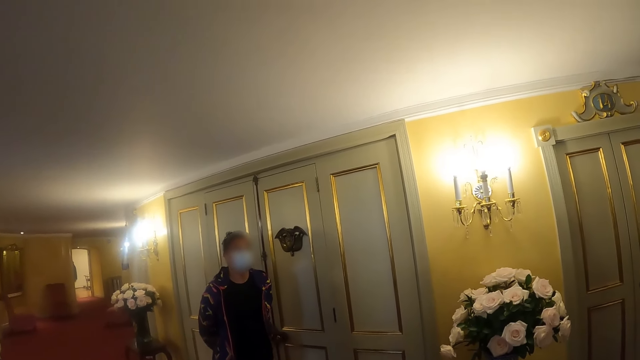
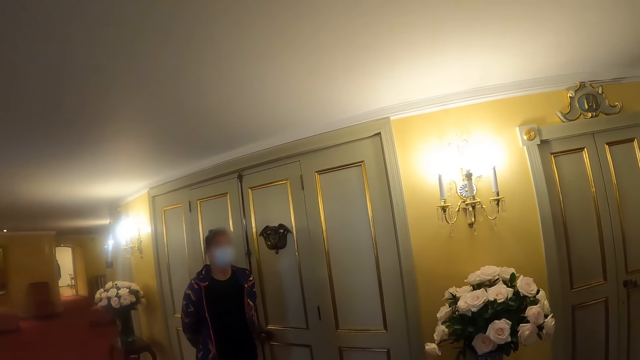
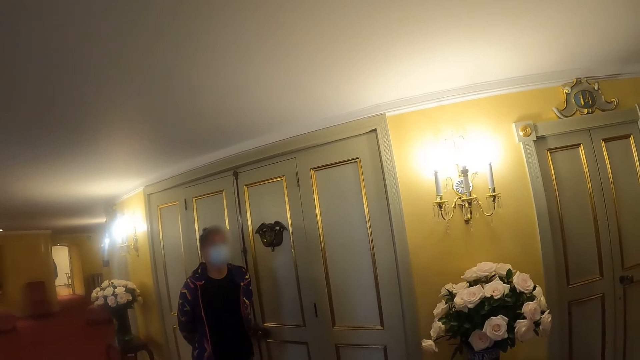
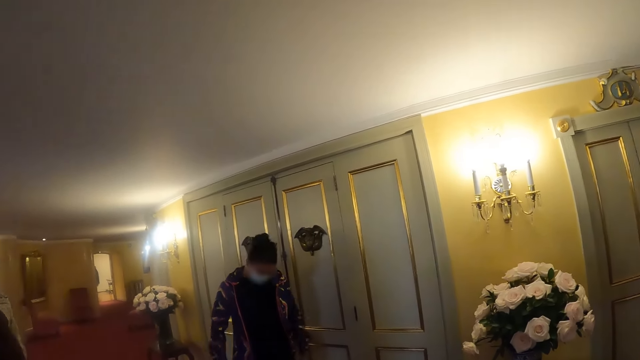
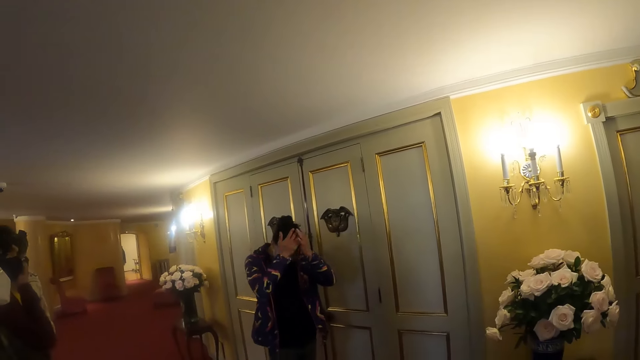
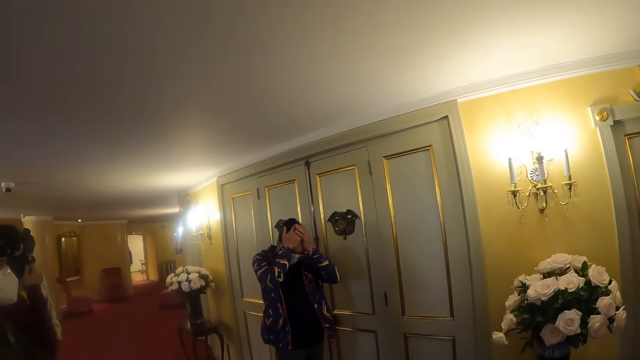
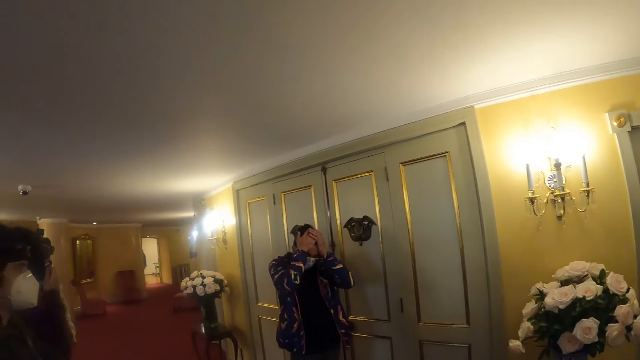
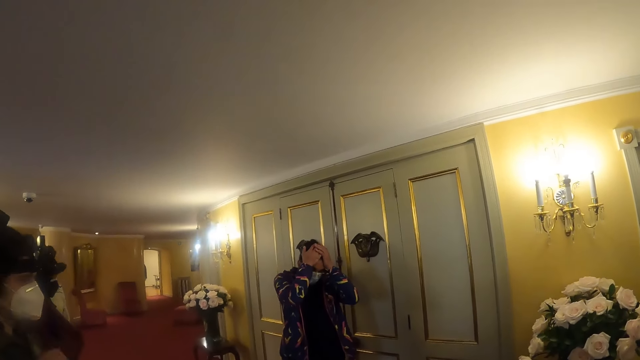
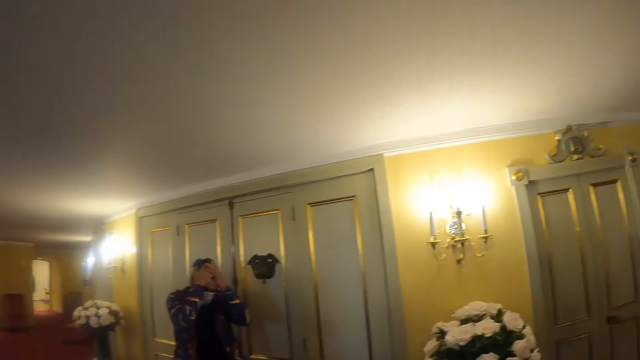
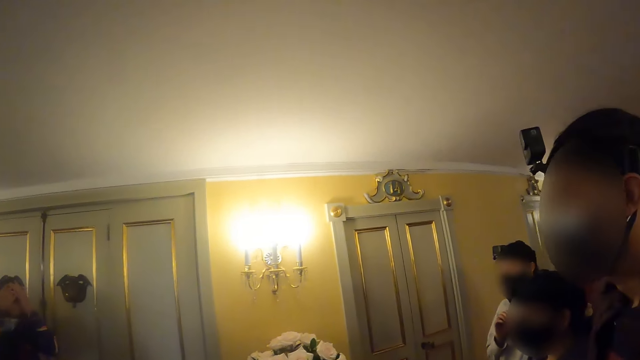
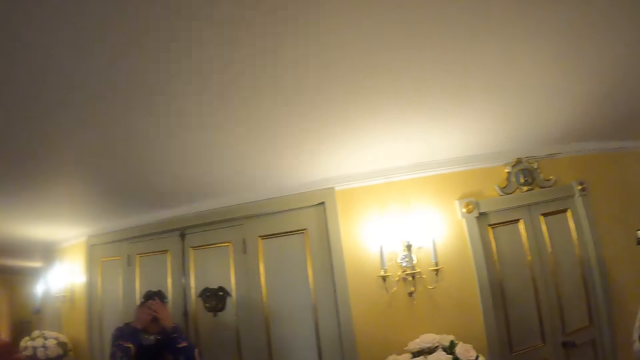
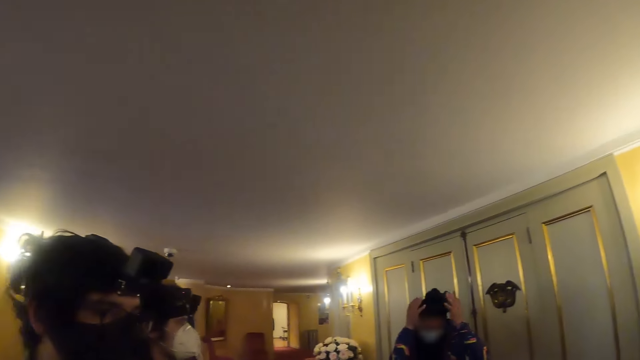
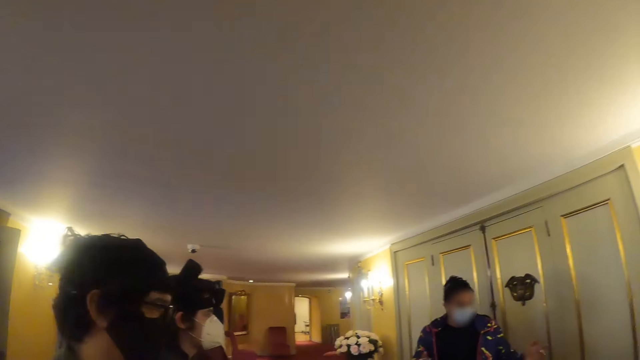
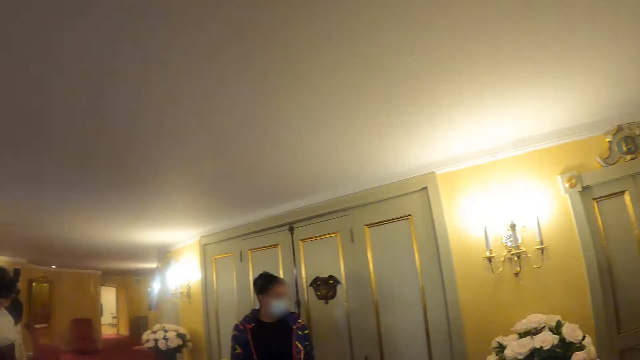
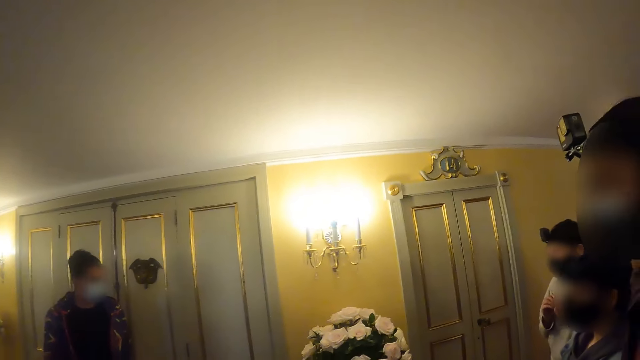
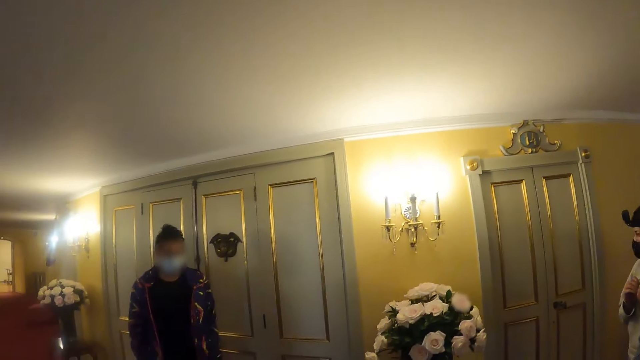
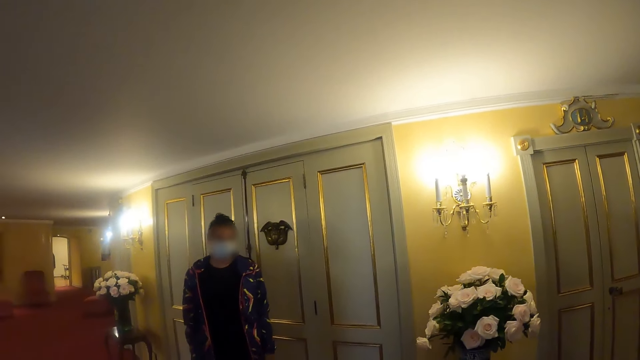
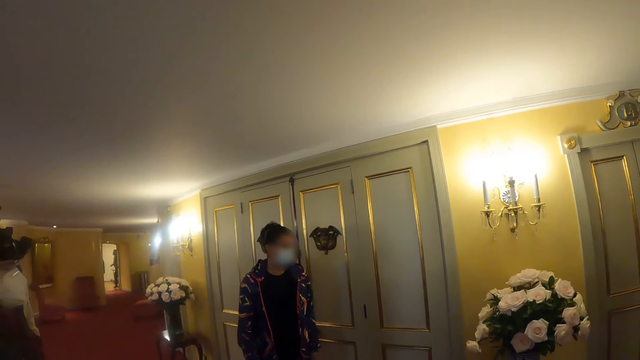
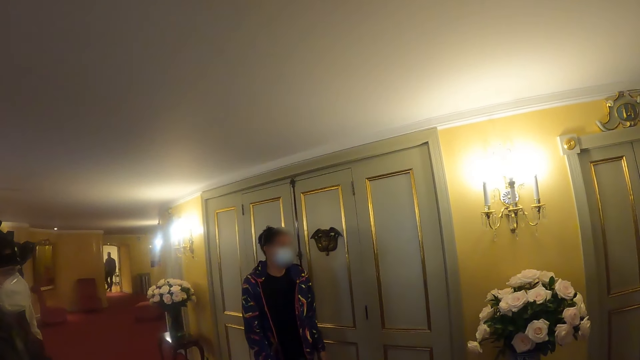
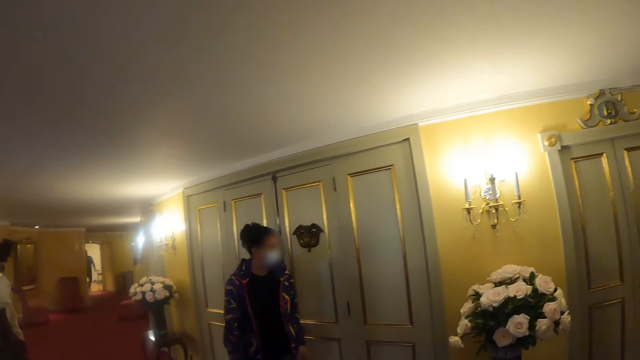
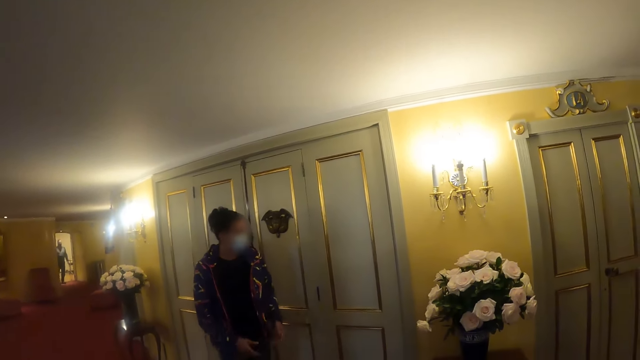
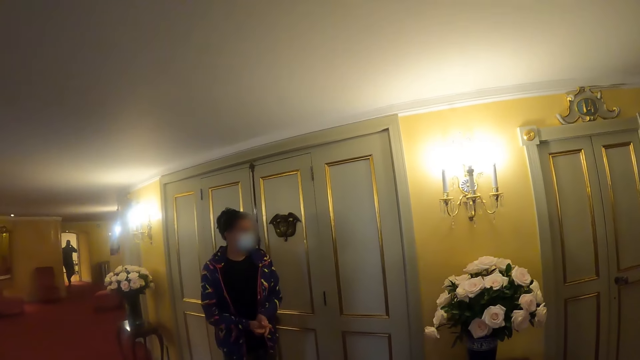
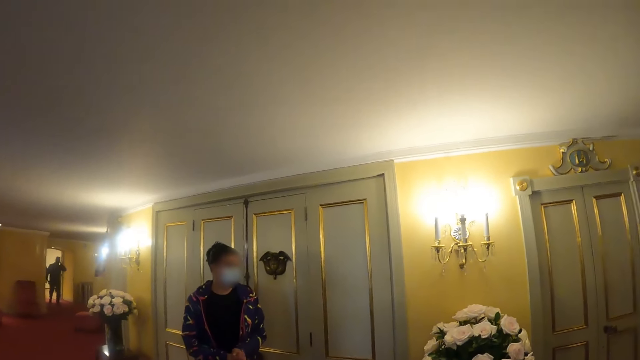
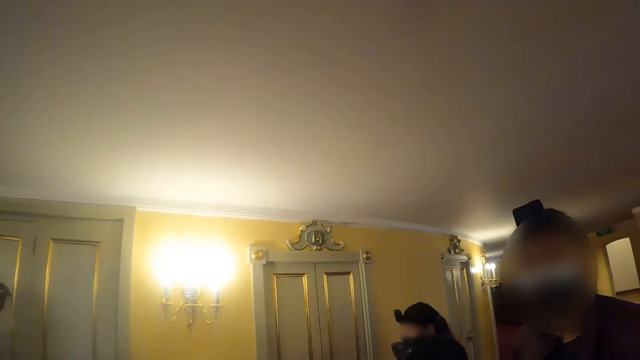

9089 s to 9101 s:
A man lifts both hands. The man touches his face. The camera wearer looks around. The man drops both hands. The camera wearer looks around. The man shakes his head. The camera wearer looks around.

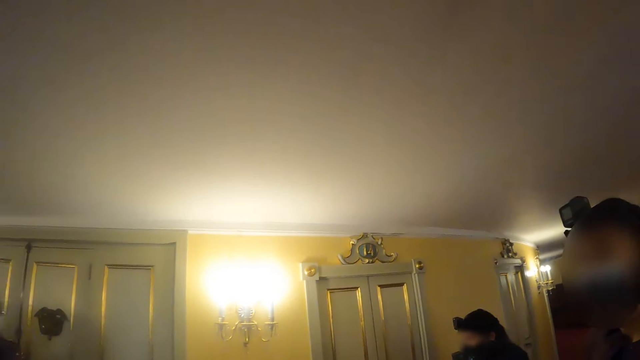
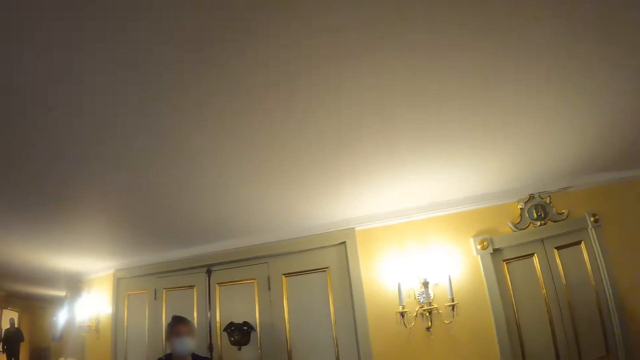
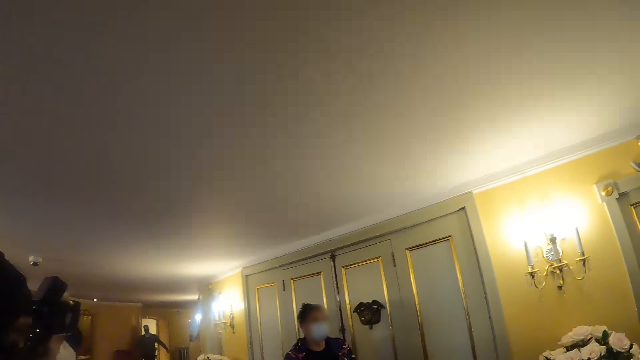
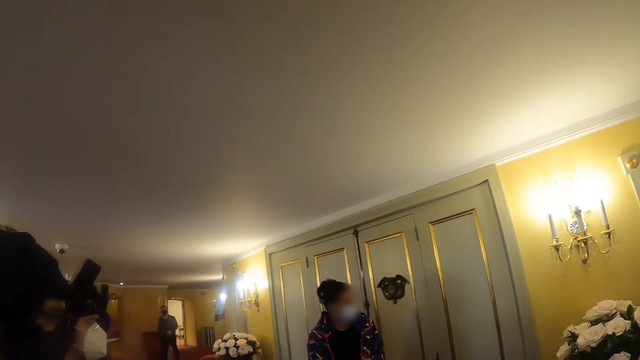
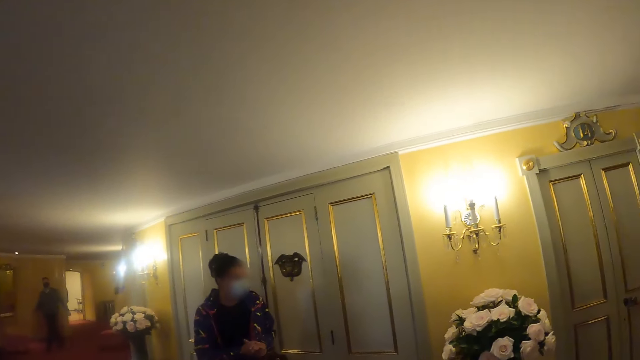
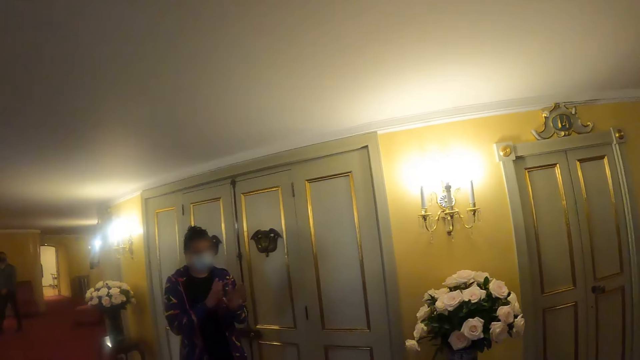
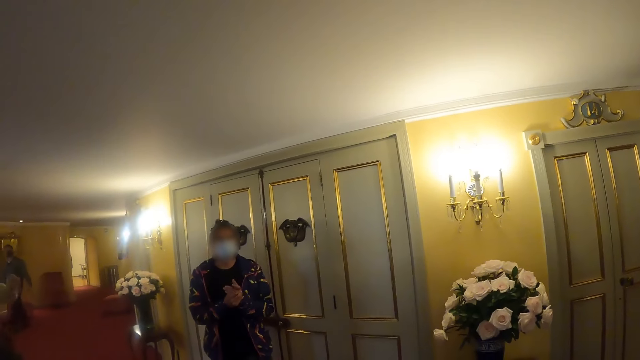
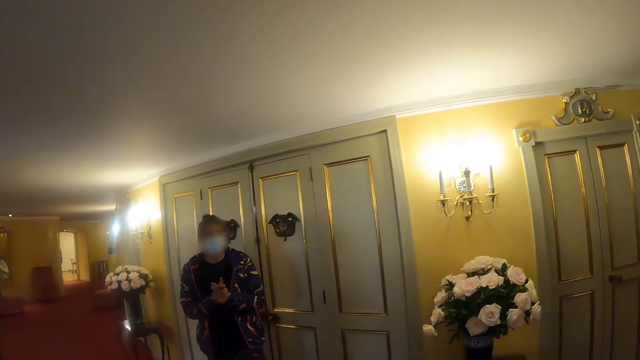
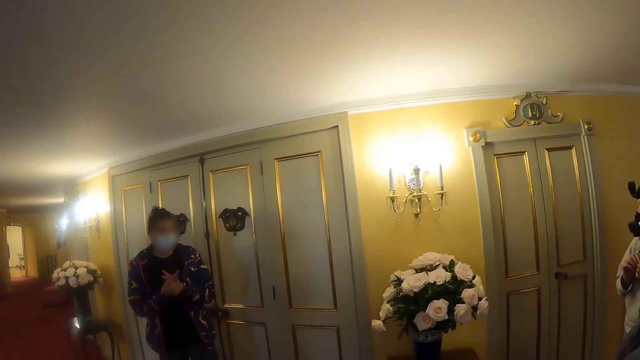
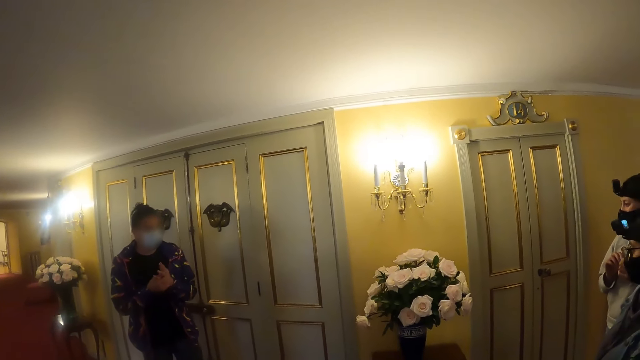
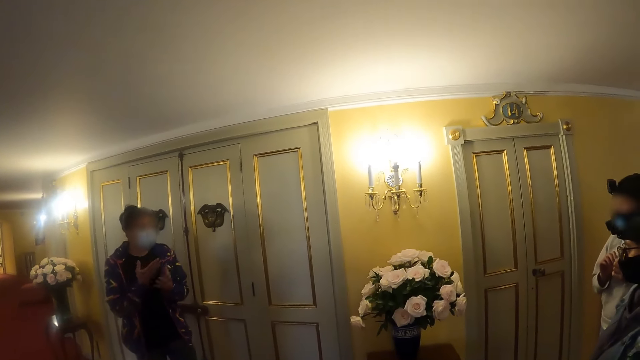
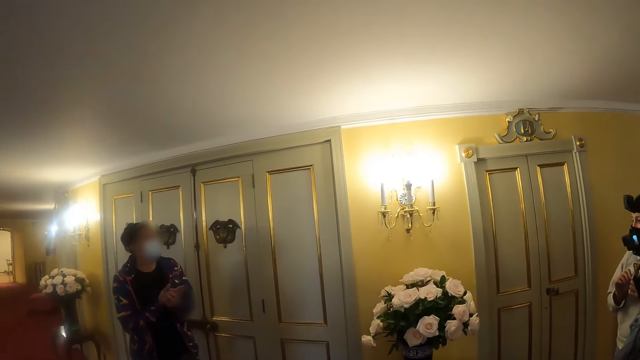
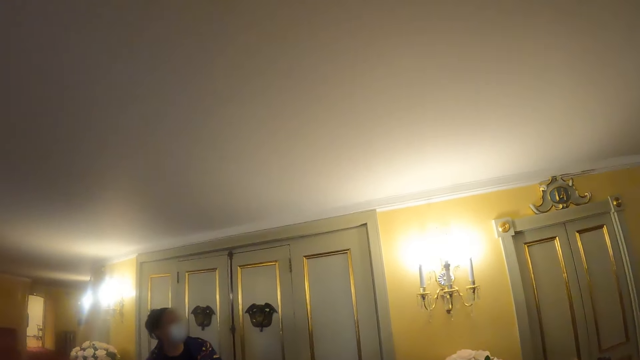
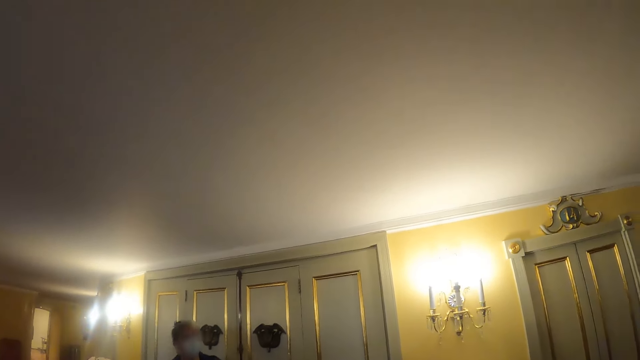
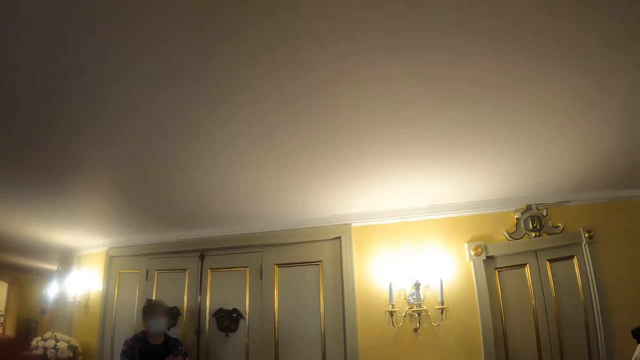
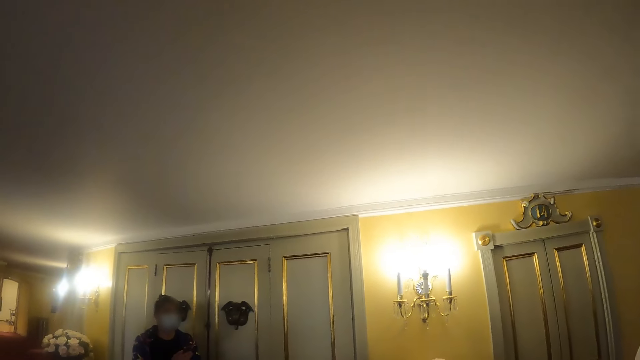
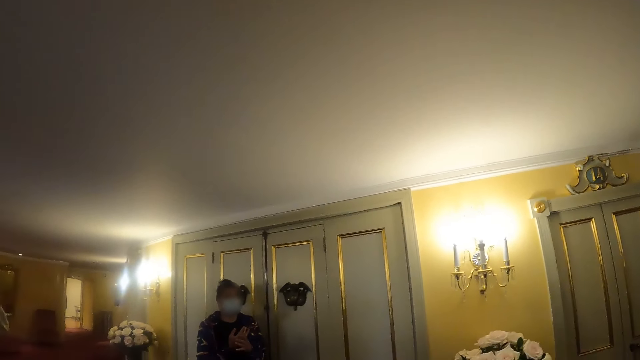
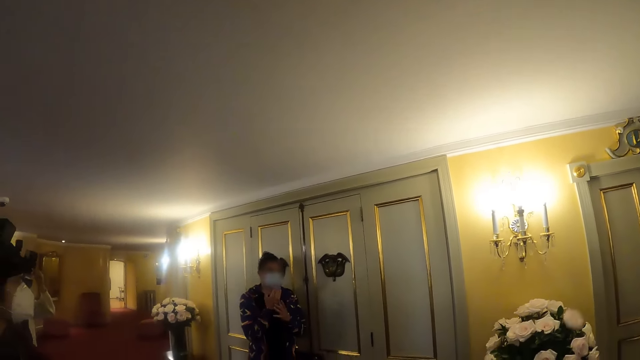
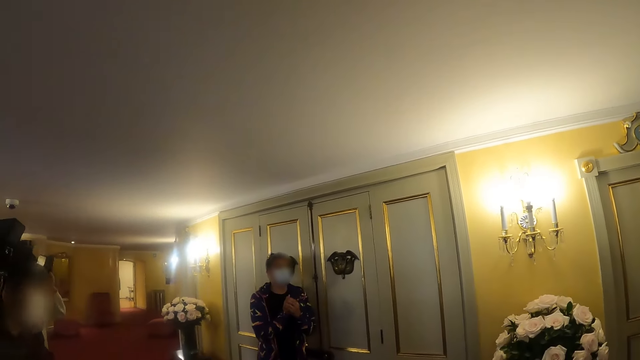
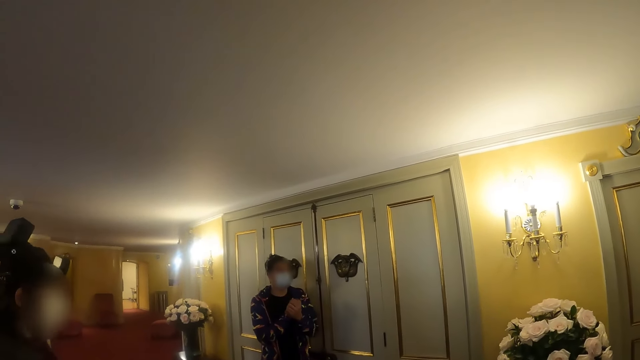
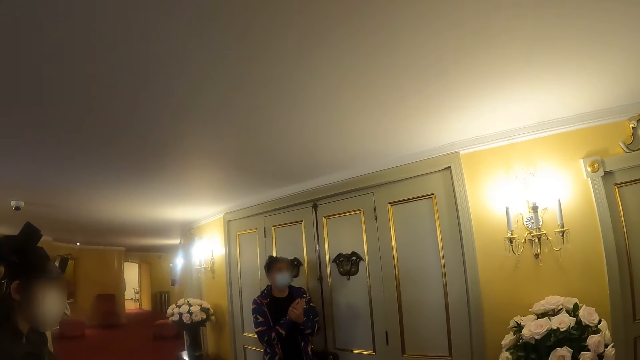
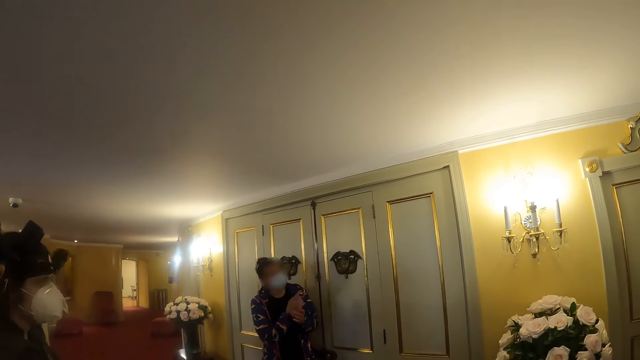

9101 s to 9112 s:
A man moves both hands. The camera wearer looks around. The man converses with a woman. The camera wearer looks around.
